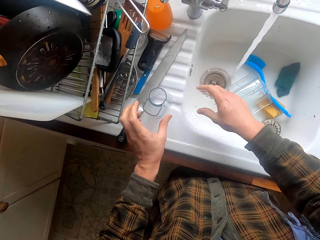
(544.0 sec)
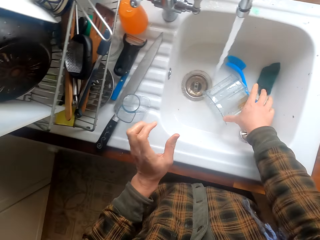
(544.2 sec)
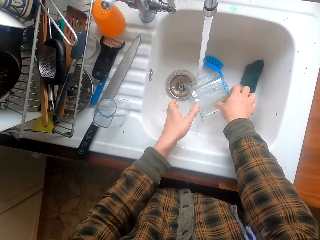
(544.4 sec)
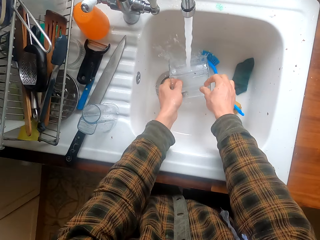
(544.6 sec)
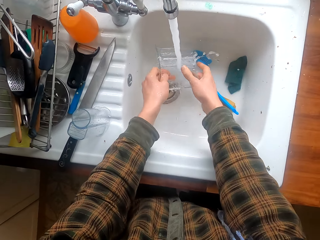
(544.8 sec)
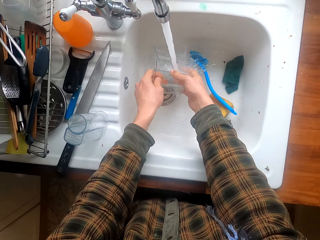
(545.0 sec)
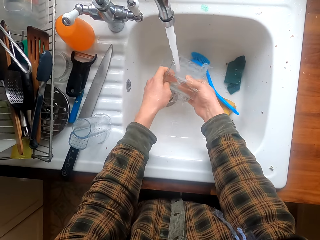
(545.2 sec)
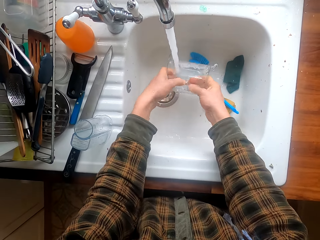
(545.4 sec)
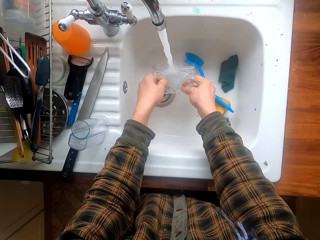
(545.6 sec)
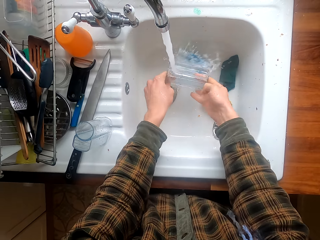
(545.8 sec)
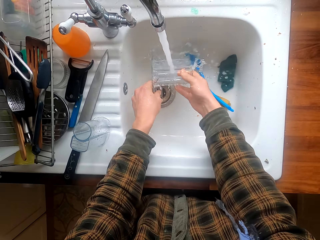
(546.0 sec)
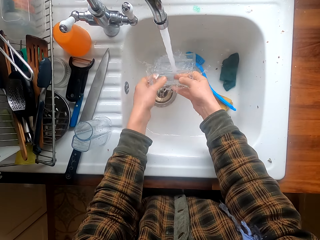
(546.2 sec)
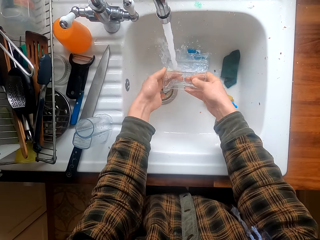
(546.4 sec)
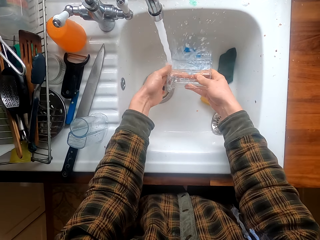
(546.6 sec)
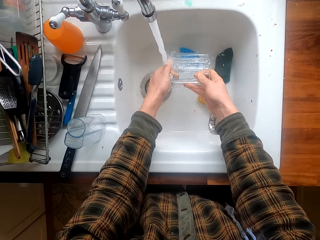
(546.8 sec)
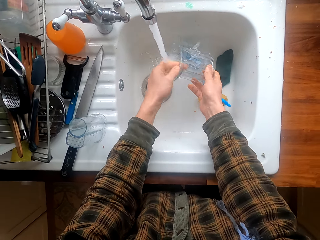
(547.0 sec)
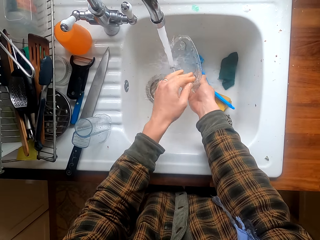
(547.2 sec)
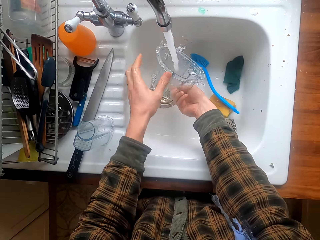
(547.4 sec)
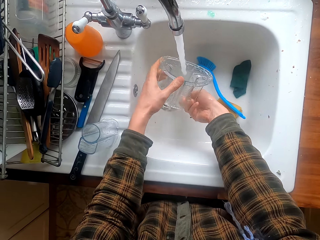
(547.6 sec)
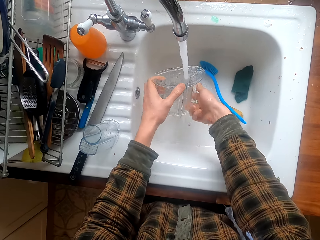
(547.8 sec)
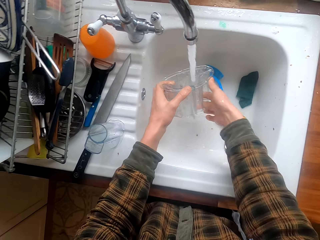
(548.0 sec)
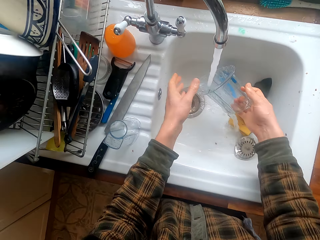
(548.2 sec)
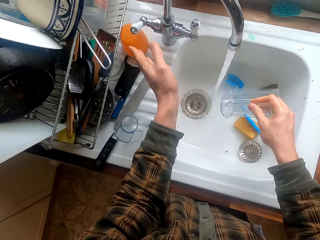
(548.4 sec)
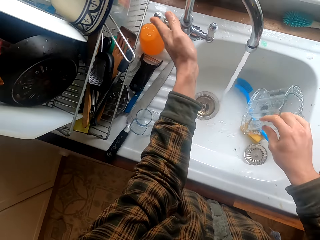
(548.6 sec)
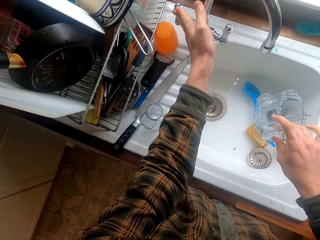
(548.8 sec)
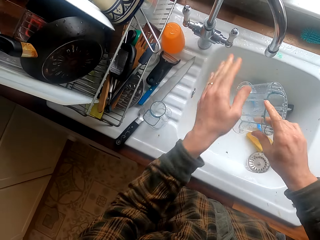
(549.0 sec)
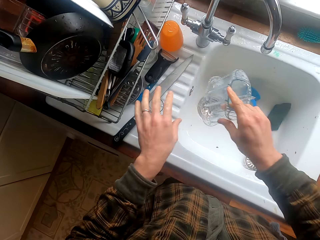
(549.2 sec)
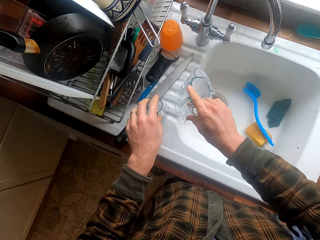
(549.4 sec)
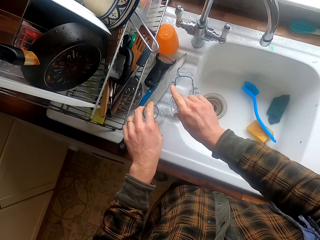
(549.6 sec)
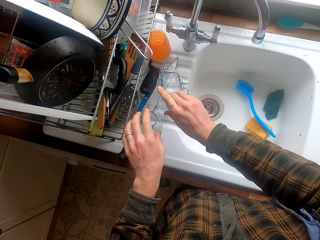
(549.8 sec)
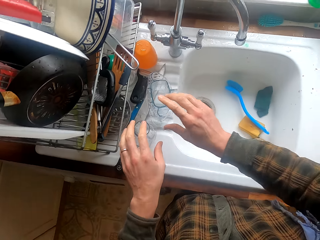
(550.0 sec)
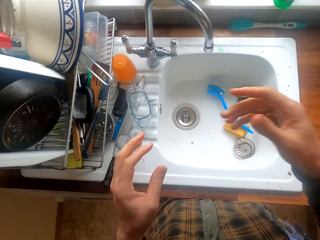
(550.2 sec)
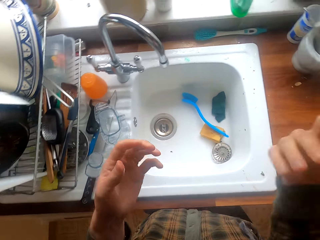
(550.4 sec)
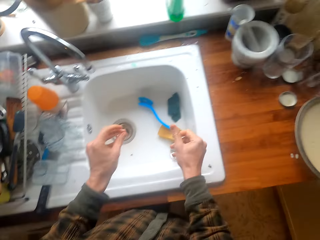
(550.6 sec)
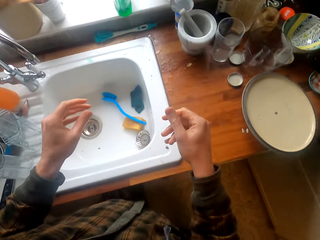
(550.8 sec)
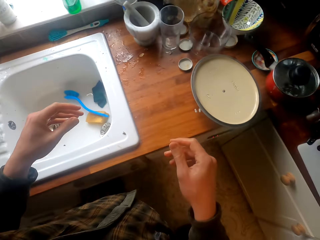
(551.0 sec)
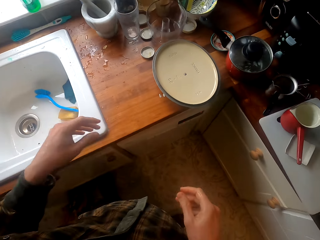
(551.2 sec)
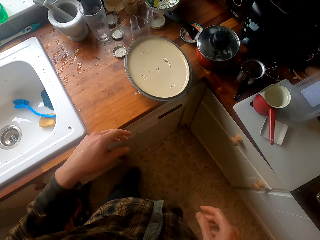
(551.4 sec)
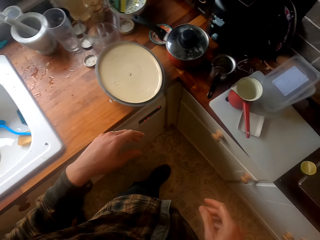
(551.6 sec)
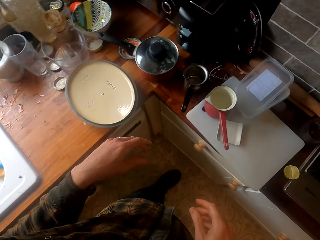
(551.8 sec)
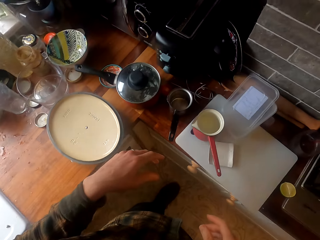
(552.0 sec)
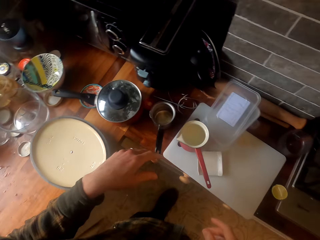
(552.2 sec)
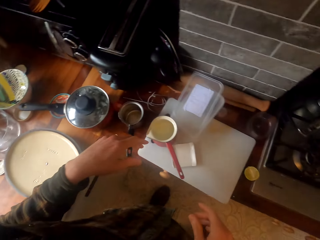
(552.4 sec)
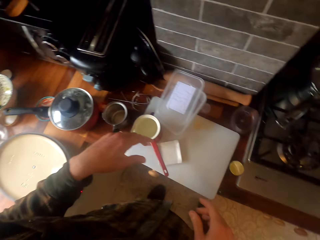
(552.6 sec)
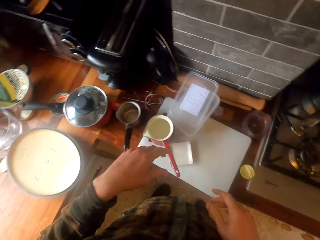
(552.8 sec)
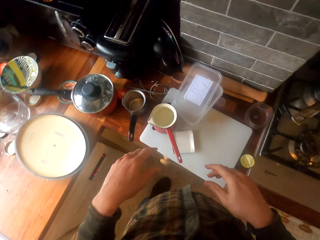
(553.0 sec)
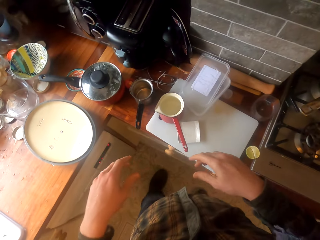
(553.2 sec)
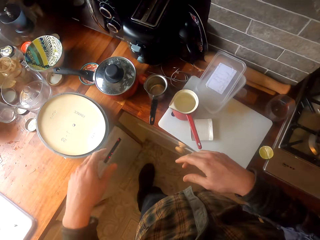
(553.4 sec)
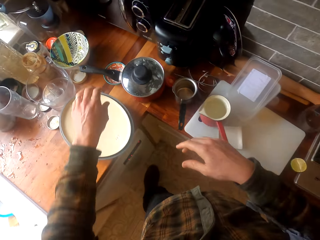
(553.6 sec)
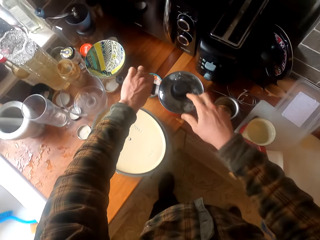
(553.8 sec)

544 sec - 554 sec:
The camera wearer puts the utensil on the sink slab. They take the other utensil in the sink. They wash the utensil. They close the tap. They put the parts together. They put the utensil on the sink slab. They remove excess water from their hands. They shake their hands. They turn around.

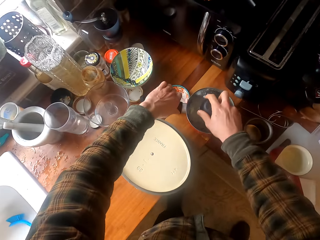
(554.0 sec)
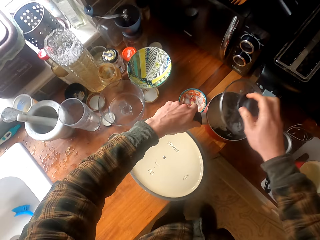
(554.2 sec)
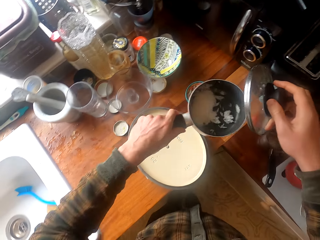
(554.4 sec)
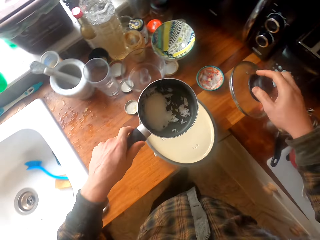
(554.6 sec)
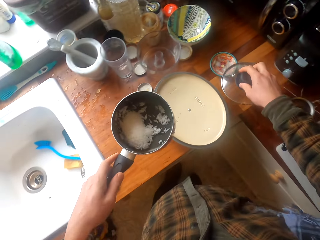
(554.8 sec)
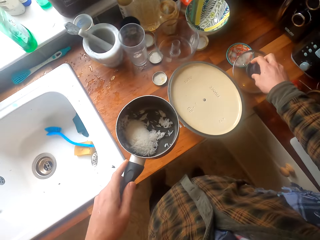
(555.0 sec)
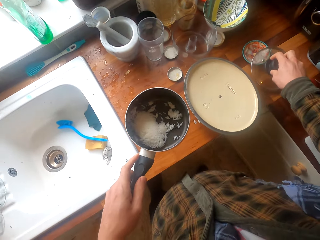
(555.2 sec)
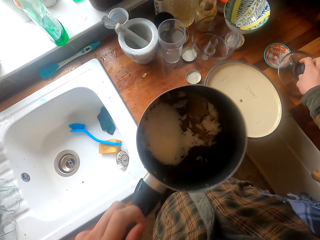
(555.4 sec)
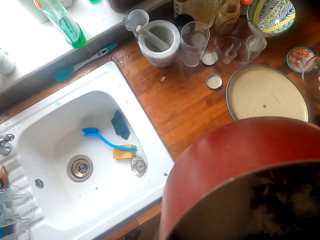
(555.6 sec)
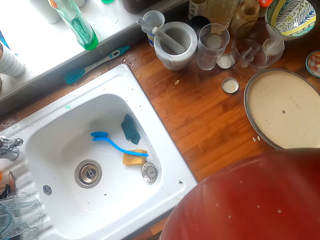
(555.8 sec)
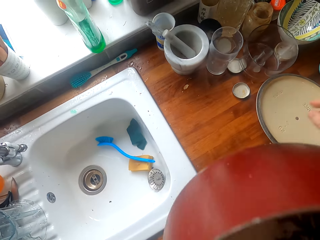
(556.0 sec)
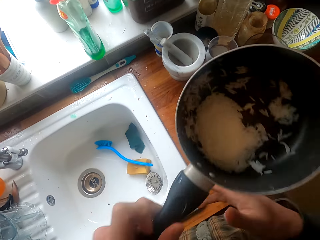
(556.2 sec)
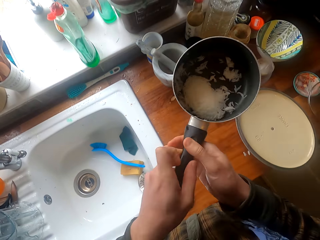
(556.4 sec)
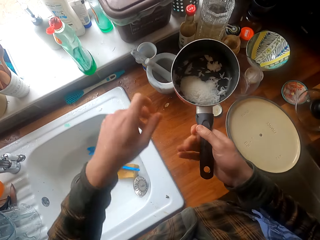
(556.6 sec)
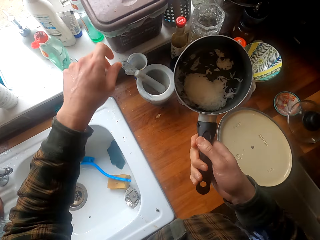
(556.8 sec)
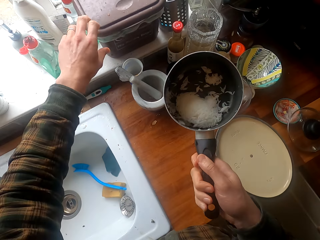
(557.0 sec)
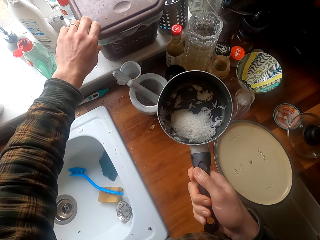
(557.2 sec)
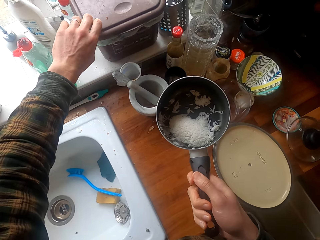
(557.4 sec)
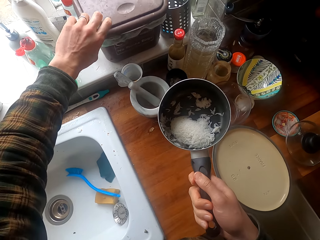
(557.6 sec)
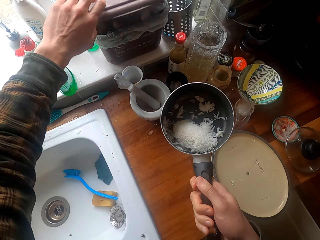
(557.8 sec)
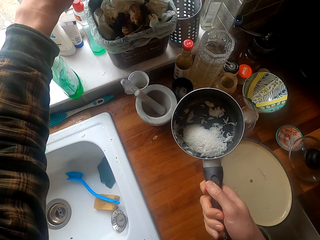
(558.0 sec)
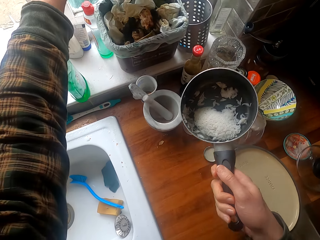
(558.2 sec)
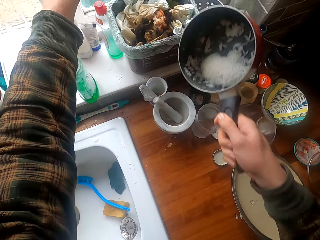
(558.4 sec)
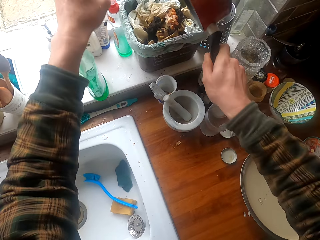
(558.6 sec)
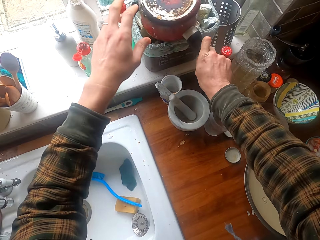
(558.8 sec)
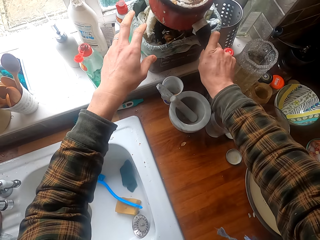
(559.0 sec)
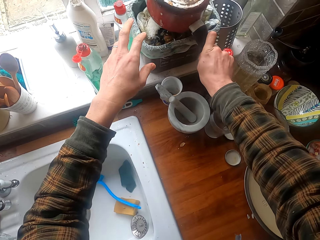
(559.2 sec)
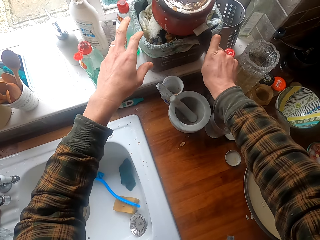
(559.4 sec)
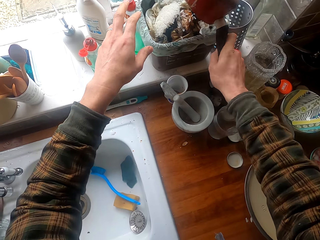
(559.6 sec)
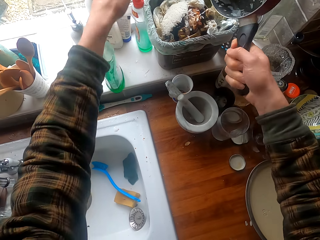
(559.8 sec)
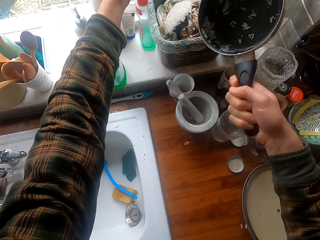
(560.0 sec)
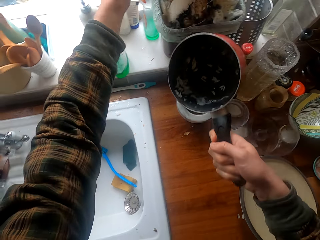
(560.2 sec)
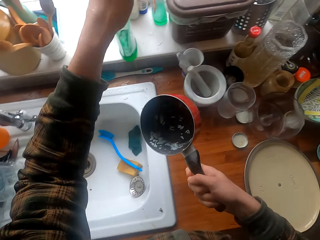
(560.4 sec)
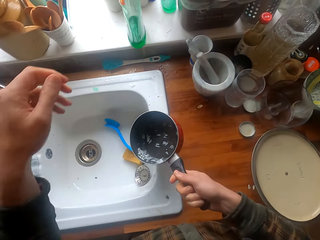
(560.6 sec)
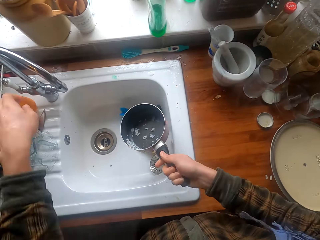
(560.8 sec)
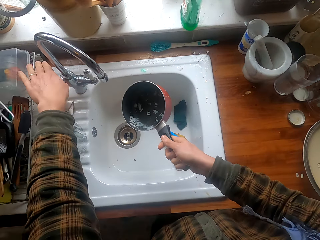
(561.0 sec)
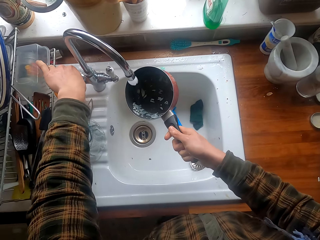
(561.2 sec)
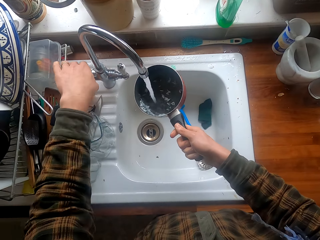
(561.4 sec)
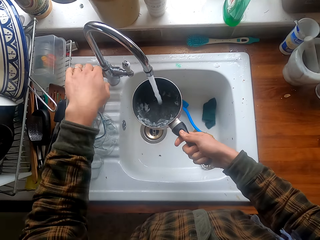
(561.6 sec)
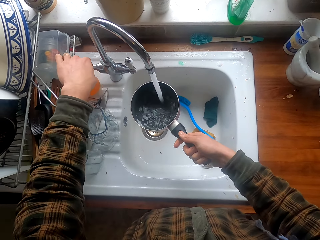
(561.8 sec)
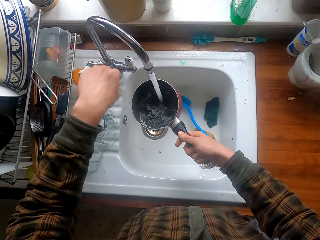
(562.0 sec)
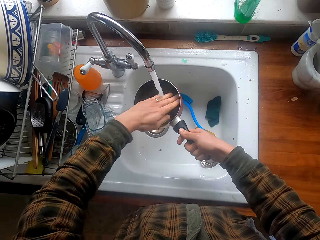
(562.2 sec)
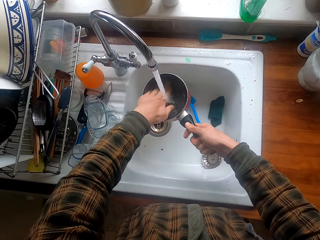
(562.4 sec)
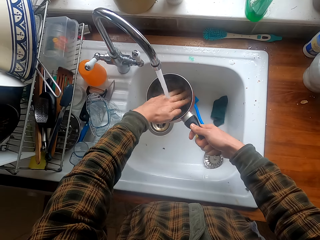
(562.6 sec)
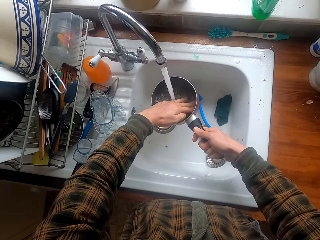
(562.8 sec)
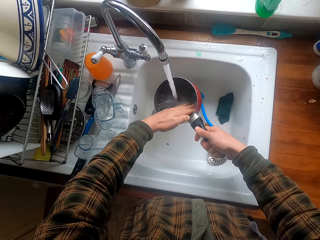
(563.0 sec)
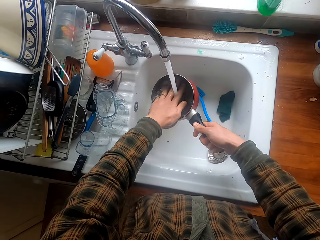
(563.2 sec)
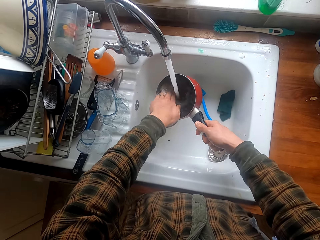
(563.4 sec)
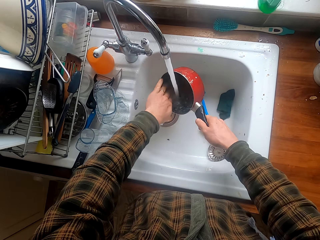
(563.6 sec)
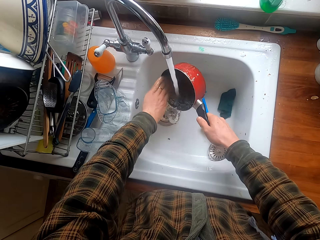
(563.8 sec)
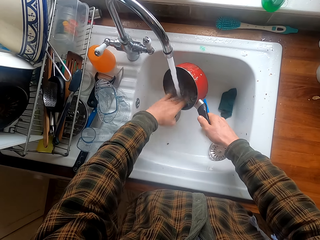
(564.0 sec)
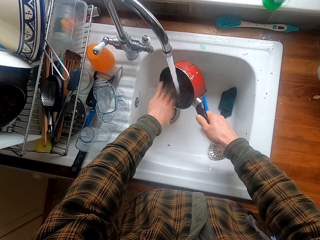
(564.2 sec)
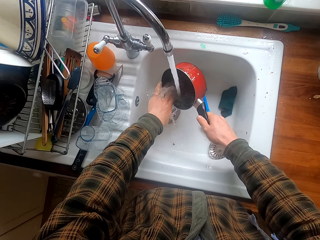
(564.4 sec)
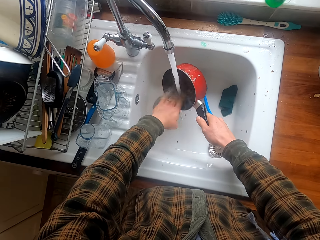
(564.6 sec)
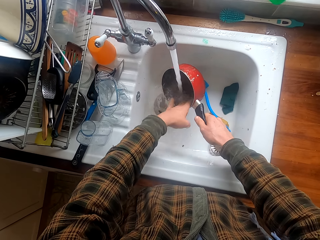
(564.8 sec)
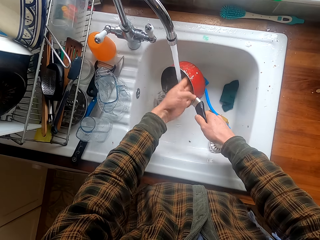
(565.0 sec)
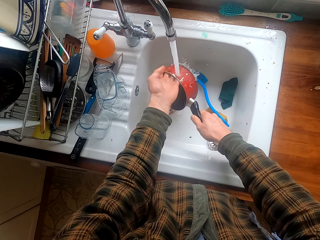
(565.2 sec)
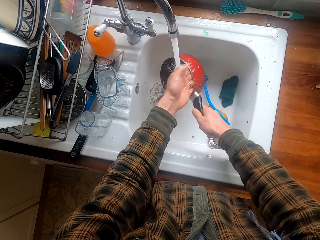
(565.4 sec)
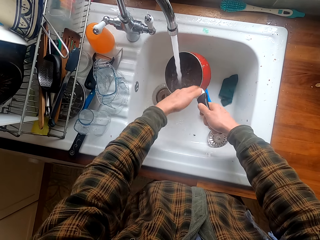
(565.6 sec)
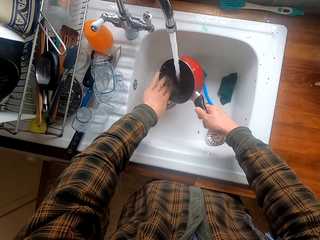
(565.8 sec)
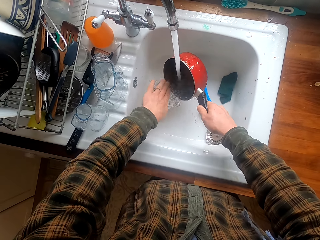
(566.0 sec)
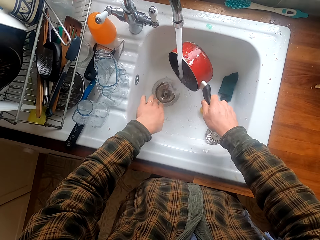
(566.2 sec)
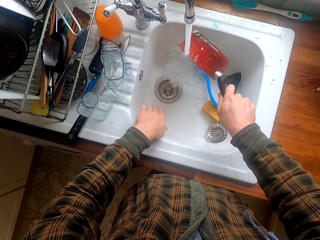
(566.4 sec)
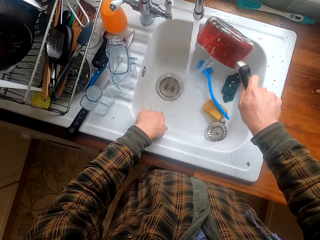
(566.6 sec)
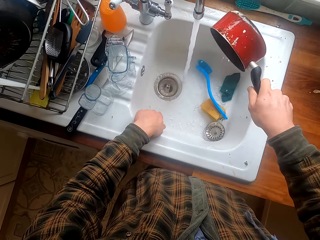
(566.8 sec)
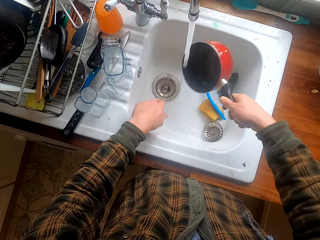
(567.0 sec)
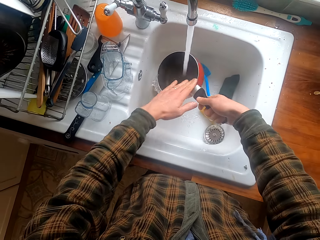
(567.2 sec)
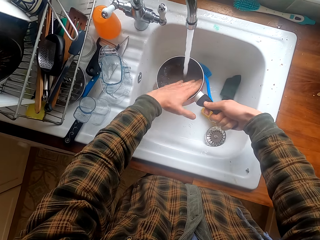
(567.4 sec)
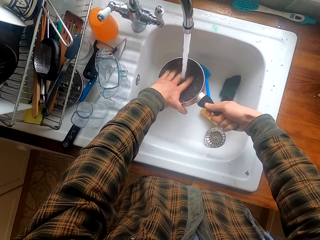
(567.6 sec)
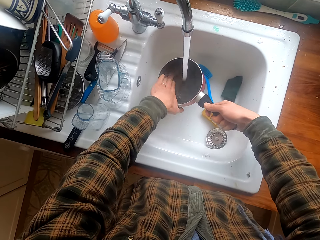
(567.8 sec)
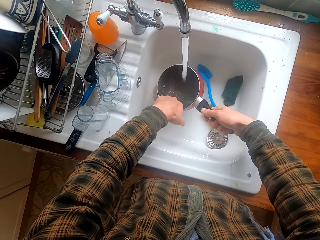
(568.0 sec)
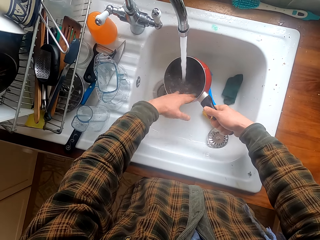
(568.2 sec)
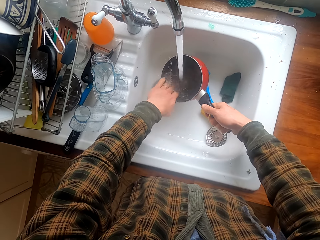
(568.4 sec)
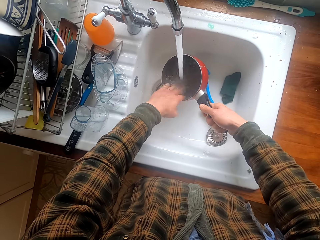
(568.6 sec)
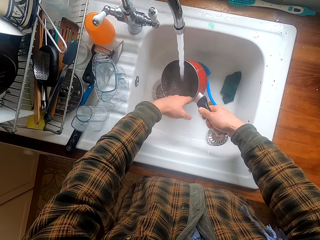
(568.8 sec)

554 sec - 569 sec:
The camera wearer takes a pot. They take a bowl. They open a saucepan. They put the saucepan lid on a table. They smell the saucepan. They hold the saucepan with both hands. They open a trash bin. They throw food from the saucepan in the trash bin. They close the trash bin. They open the tap. They put water in the saucepan. They wash the saucepan. They pour water from the saucepan. They wash the saucepan.
